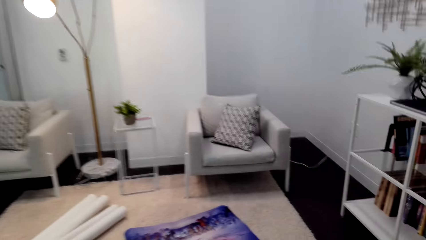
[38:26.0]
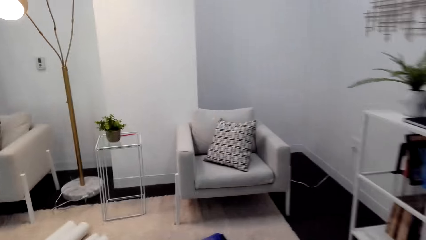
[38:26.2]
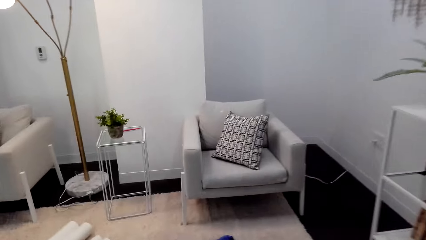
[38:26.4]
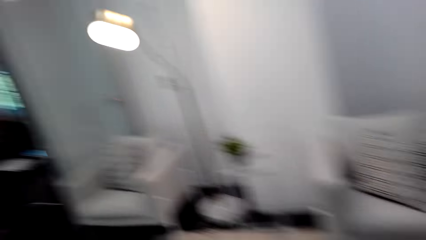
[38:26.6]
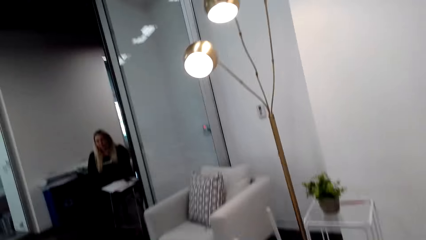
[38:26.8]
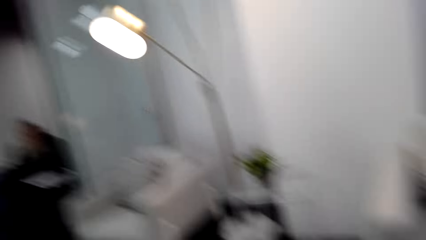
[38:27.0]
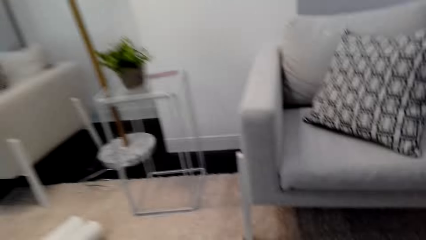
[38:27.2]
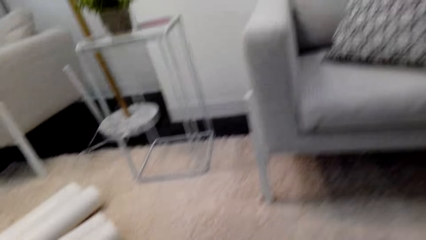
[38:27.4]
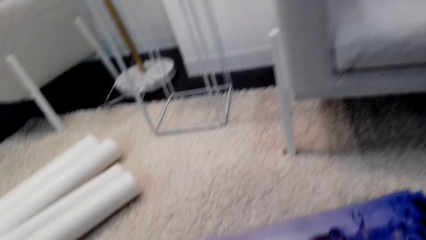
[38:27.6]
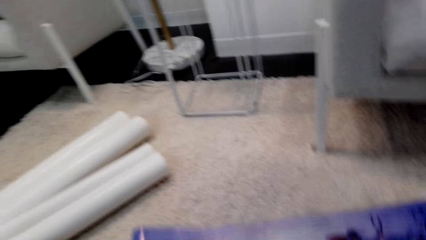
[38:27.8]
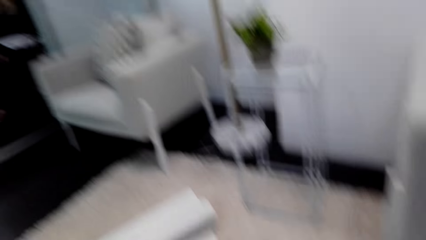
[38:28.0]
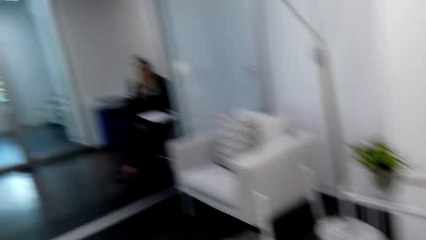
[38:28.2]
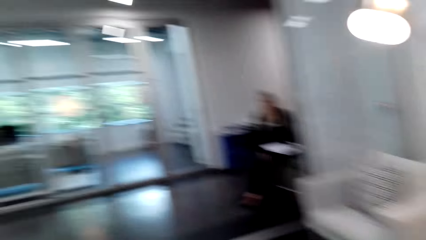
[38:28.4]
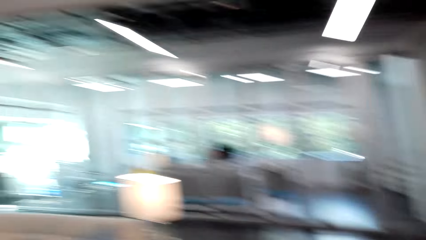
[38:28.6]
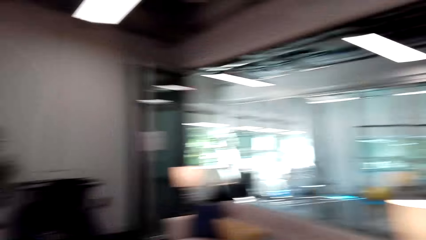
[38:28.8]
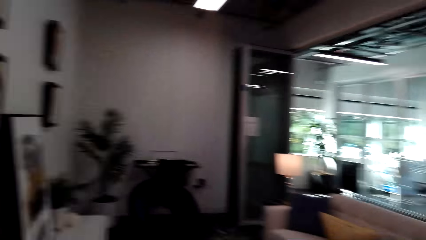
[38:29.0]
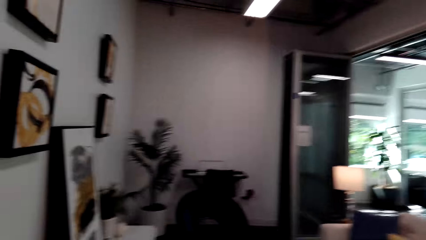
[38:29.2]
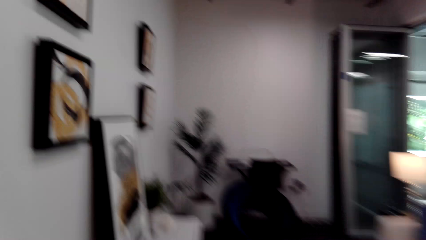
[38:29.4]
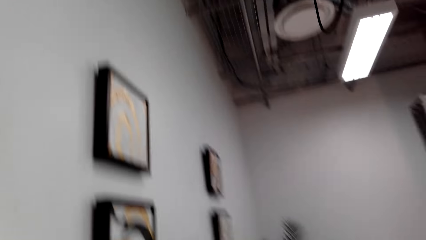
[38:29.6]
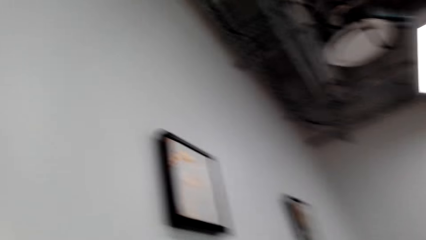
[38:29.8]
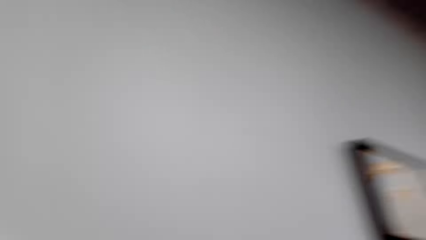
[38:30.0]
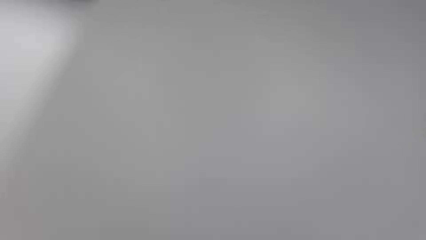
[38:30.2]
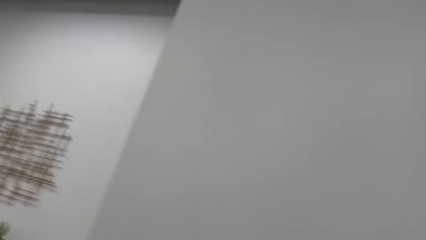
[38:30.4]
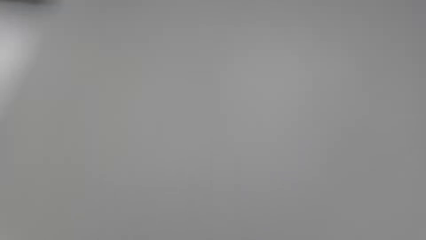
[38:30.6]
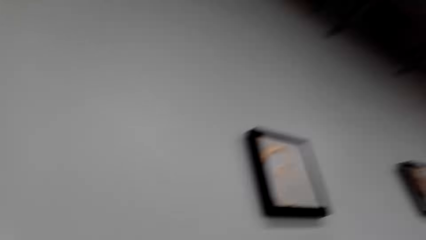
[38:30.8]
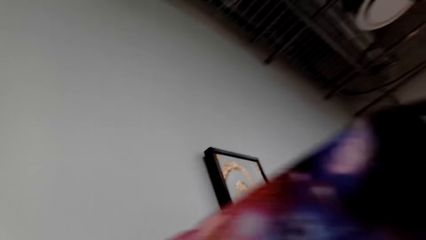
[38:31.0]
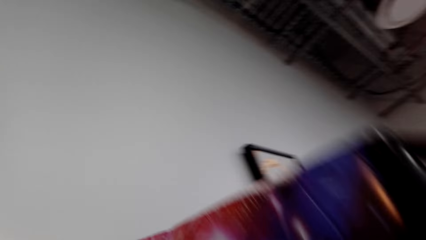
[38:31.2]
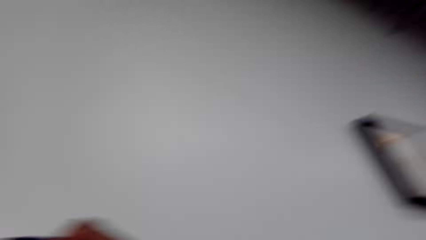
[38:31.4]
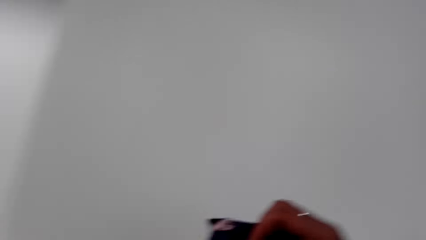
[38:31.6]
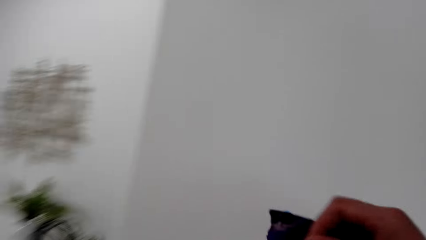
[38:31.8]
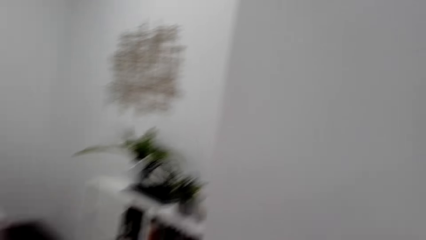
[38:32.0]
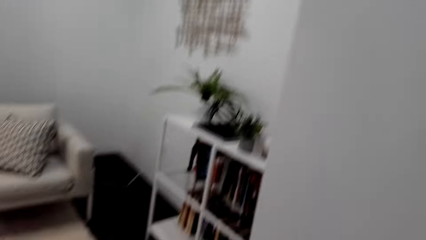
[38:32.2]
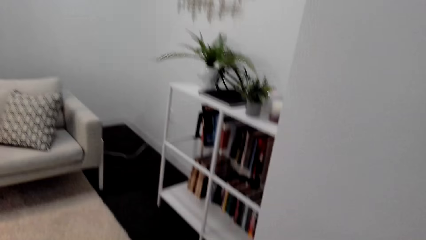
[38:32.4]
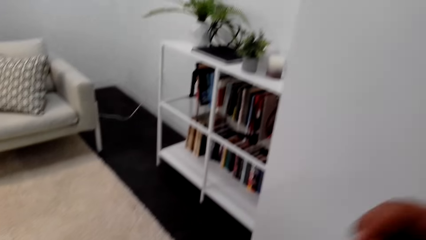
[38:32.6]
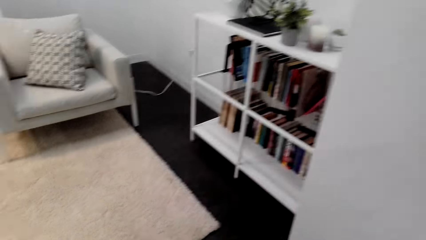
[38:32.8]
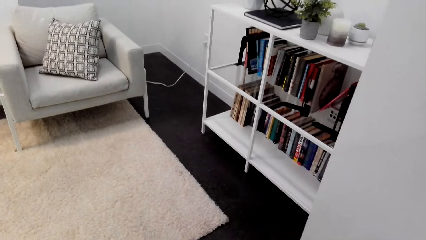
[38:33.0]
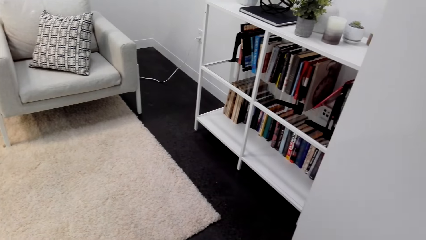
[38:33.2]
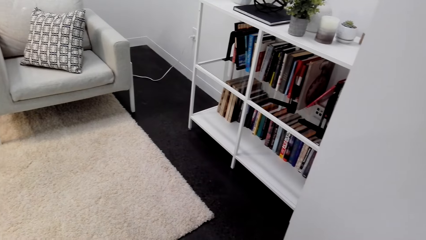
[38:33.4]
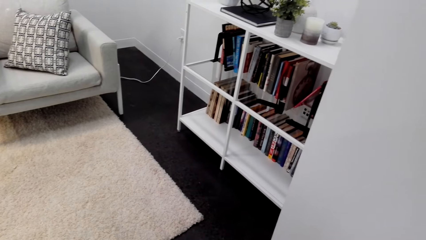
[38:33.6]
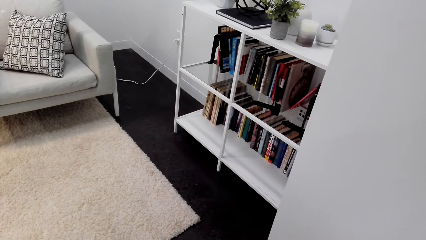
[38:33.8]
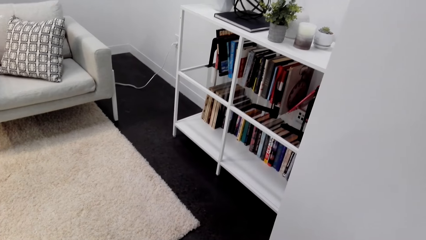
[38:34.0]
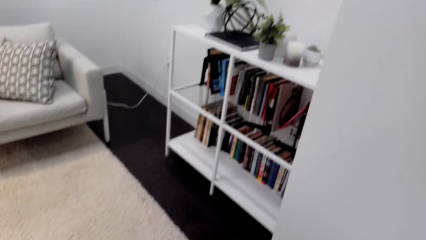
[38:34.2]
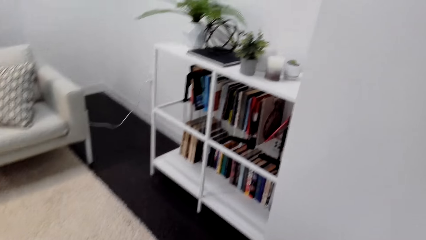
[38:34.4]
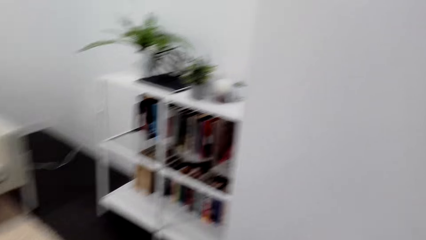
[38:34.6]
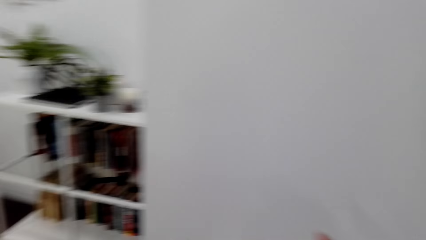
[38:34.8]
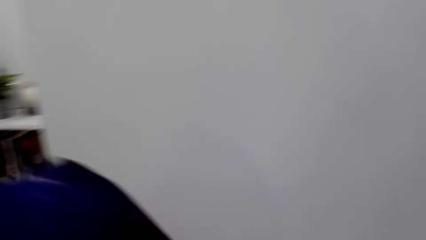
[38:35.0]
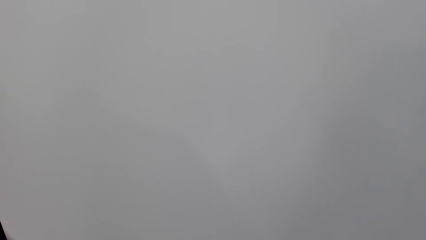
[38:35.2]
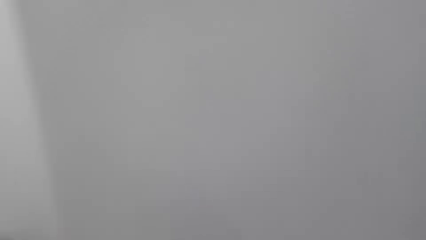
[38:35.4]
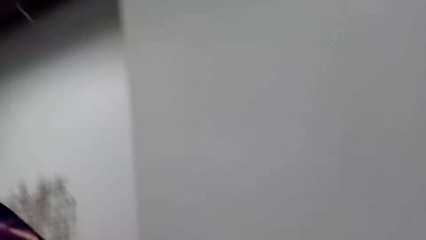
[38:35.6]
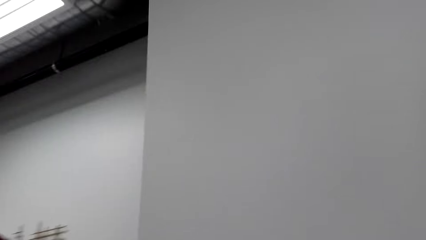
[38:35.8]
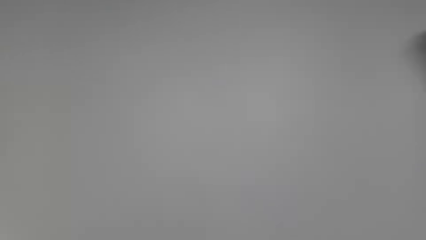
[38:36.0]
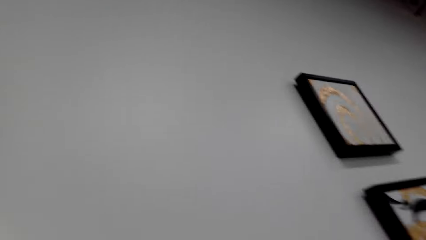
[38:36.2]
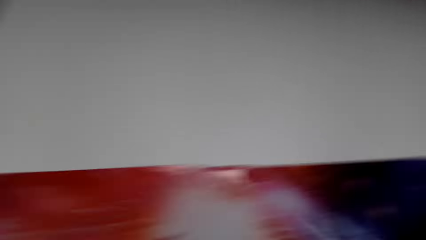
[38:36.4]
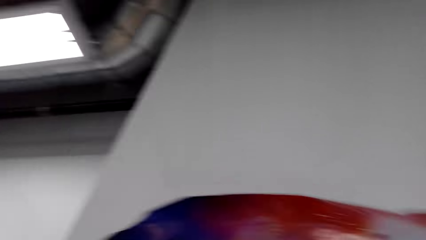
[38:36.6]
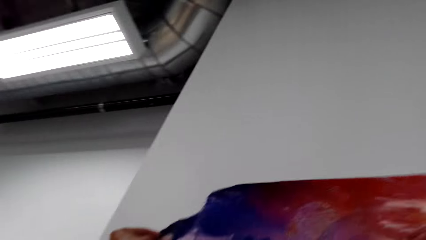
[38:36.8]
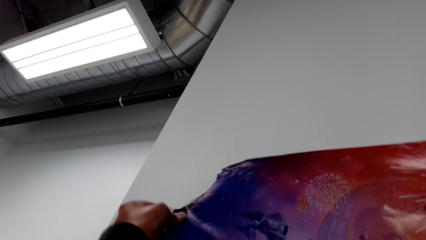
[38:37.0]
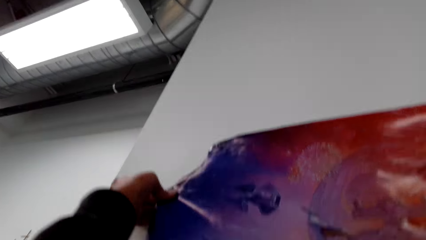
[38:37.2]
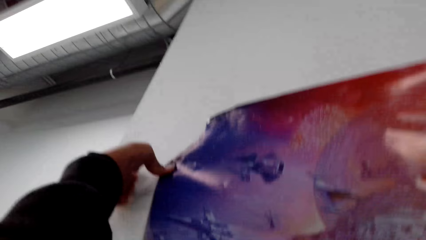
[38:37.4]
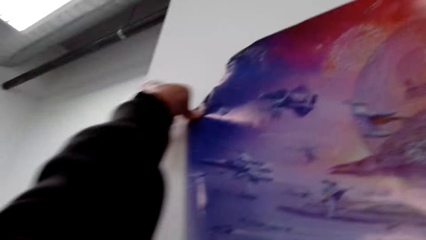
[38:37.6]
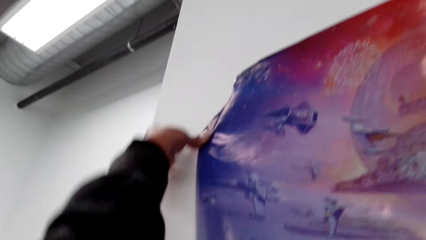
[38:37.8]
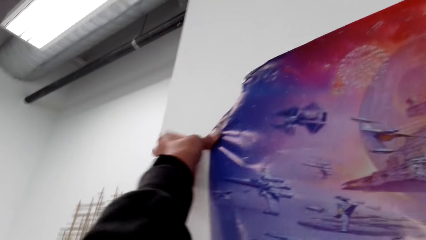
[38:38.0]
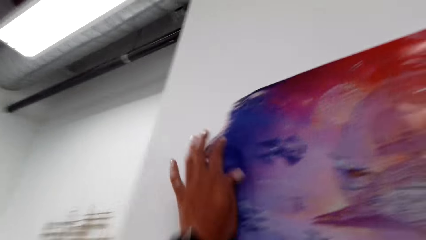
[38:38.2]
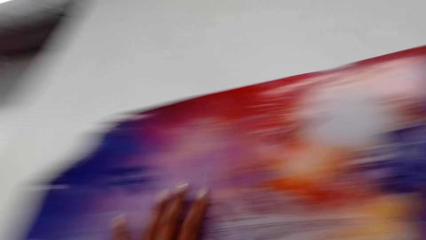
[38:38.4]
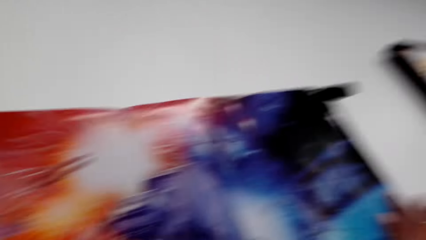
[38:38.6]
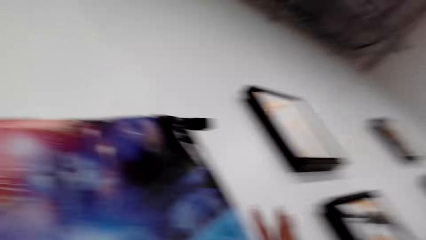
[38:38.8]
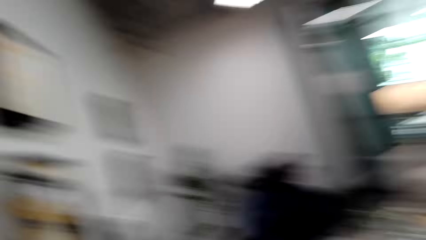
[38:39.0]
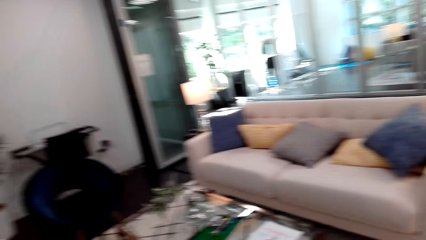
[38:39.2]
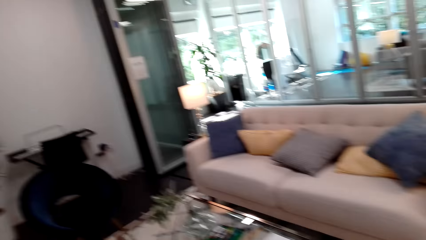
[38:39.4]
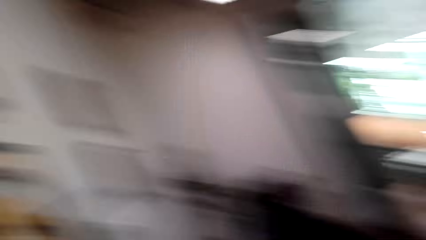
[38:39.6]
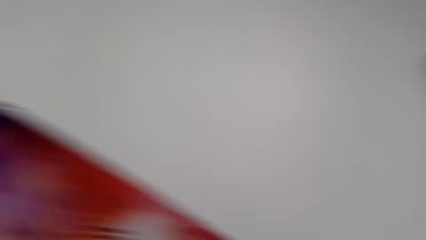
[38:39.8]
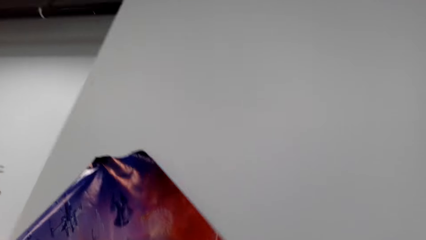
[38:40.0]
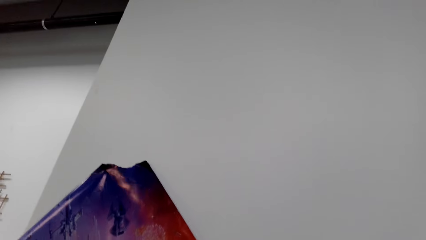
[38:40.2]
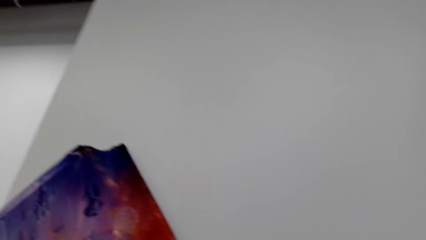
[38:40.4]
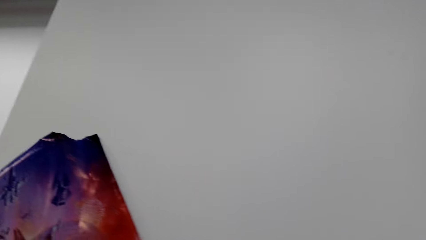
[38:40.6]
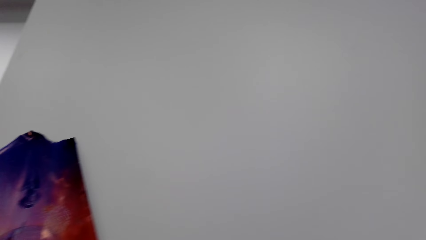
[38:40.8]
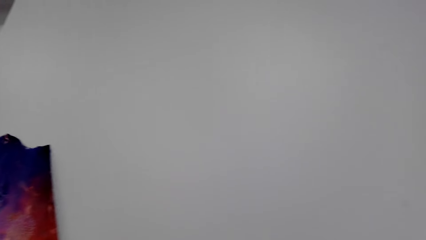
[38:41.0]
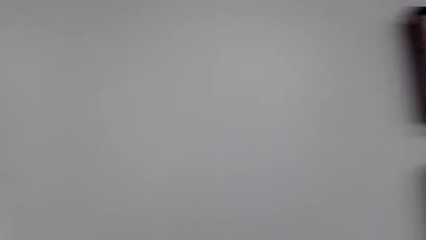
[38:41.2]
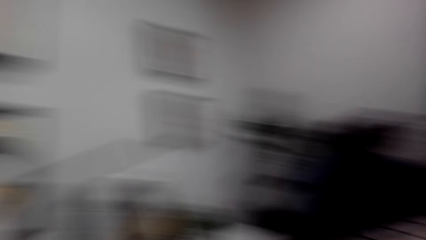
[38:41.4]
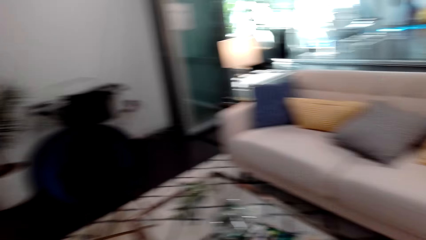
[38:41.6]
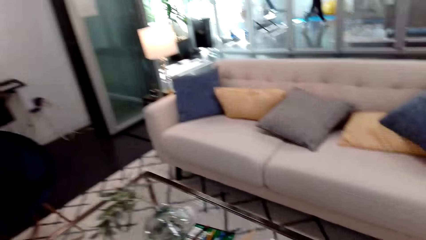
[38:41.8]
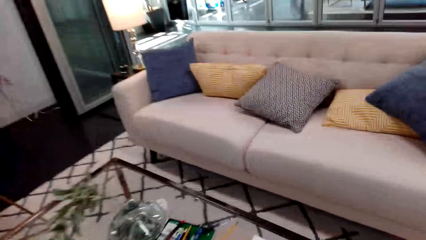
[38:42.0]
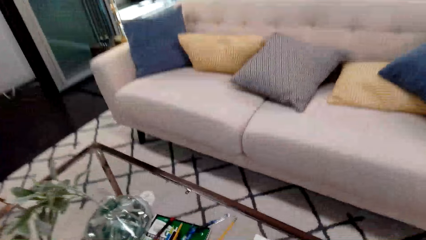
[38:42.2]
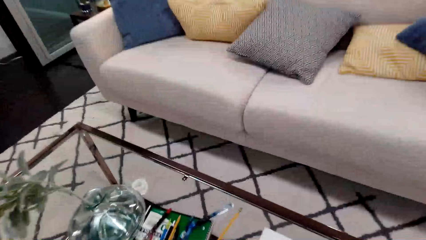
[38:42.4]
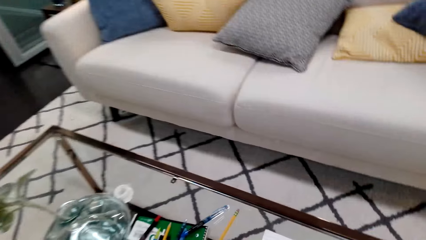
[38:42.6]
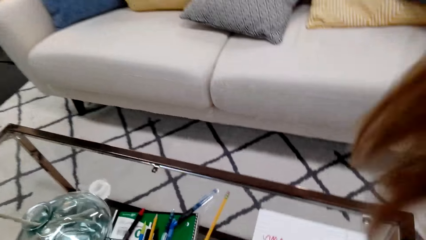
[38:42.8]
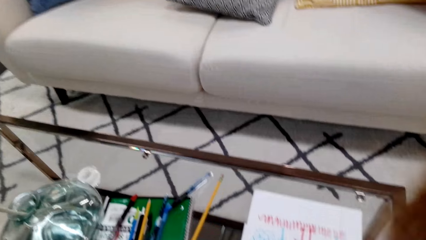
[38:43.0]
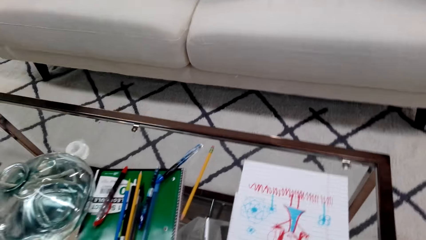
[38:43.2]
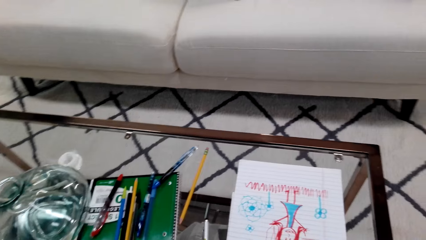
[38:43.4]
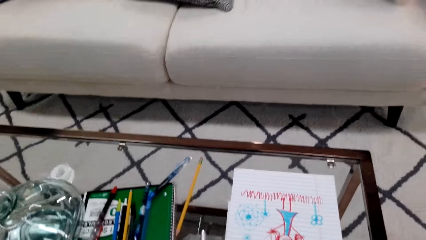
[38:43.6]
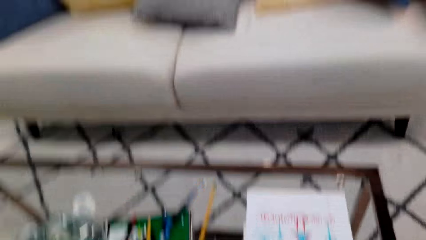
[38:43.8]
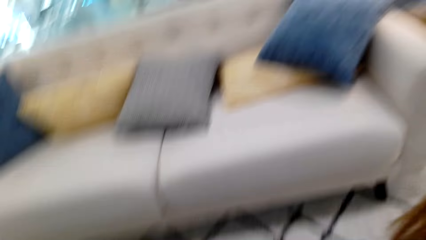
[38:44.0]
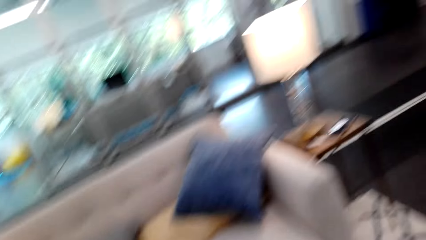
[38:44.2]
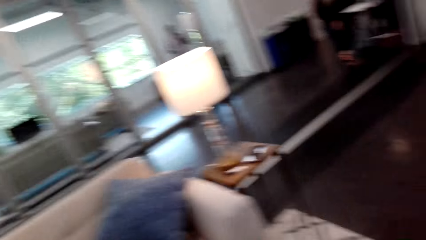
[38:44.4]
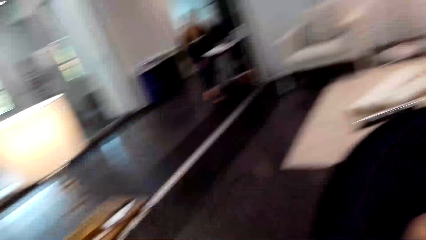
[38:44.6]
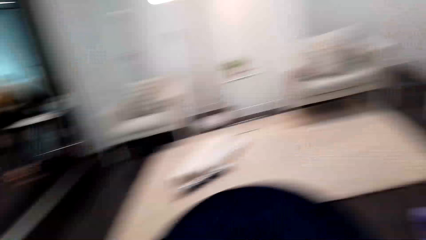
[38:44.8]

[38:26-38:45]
The camera wearer picks up the art from the carpet. They dialogue with the person. They tape the art on the wall. They open the wall sticker on the wall and align the wall sticker on the wall. They dialogue with the person. They move around the house. They look around the house. They pick up the wall sticker.
